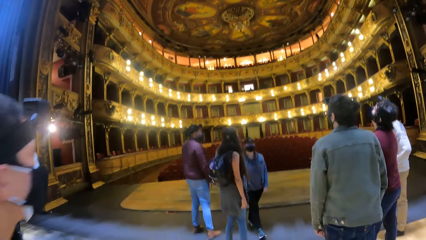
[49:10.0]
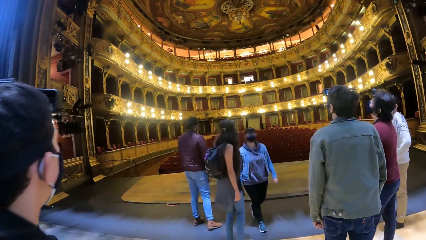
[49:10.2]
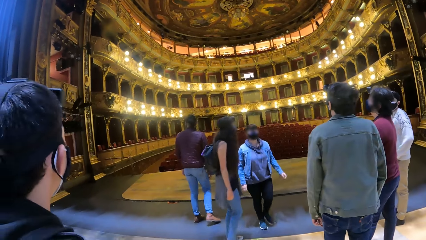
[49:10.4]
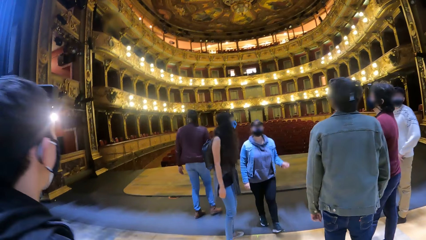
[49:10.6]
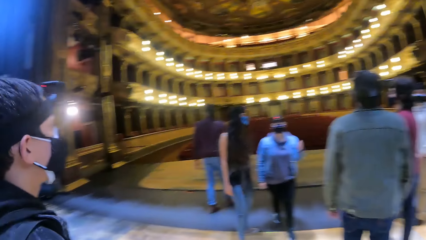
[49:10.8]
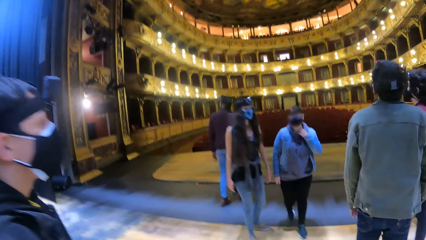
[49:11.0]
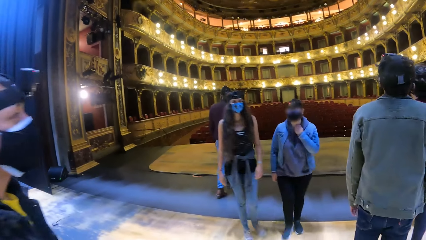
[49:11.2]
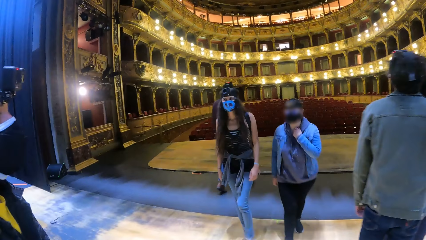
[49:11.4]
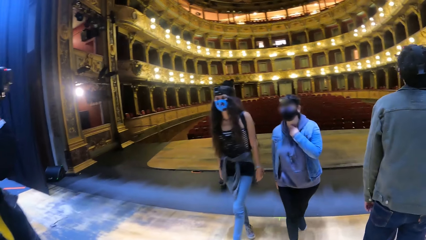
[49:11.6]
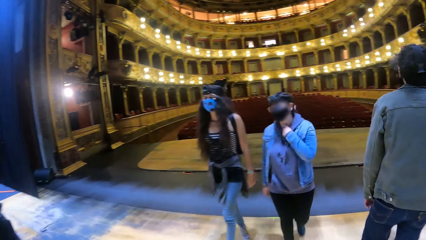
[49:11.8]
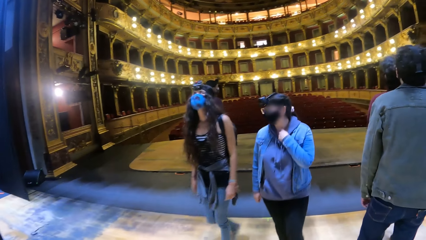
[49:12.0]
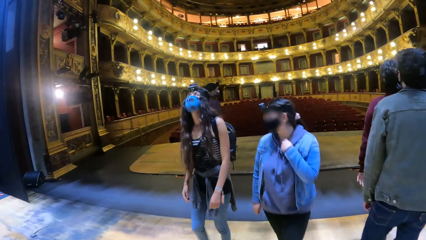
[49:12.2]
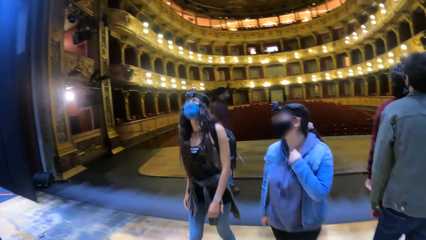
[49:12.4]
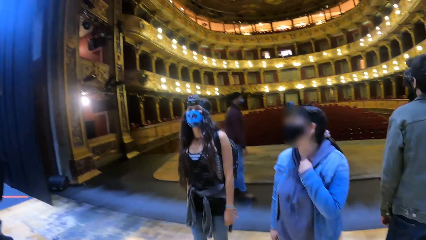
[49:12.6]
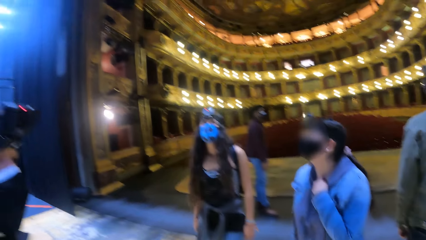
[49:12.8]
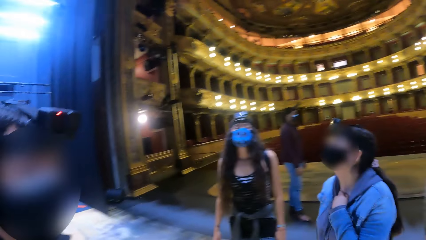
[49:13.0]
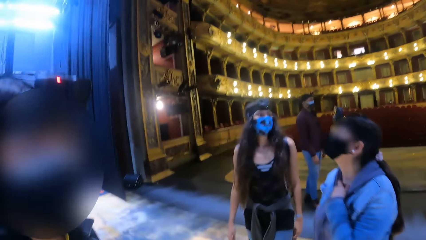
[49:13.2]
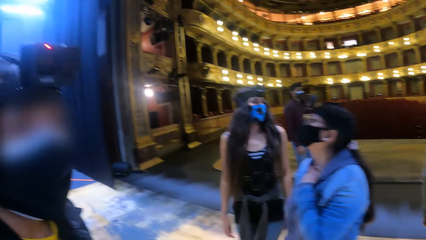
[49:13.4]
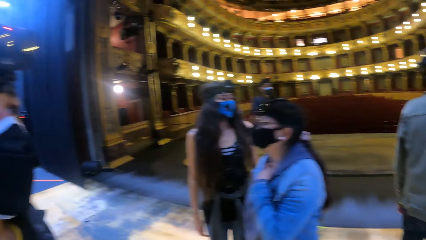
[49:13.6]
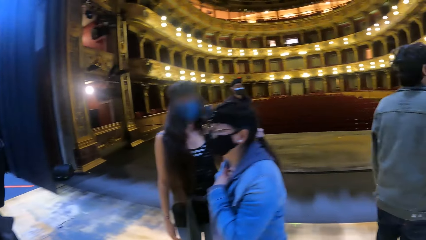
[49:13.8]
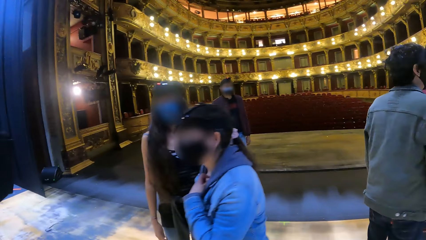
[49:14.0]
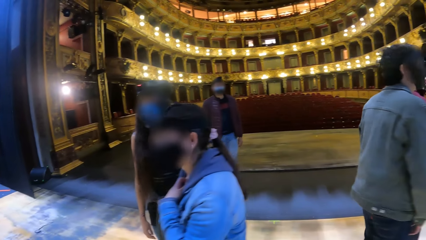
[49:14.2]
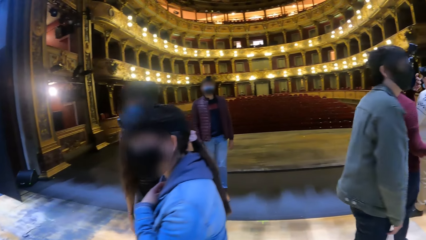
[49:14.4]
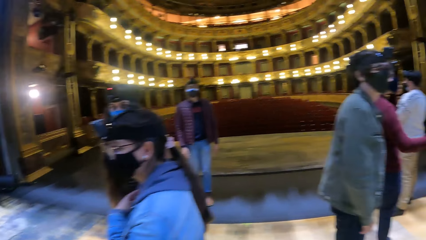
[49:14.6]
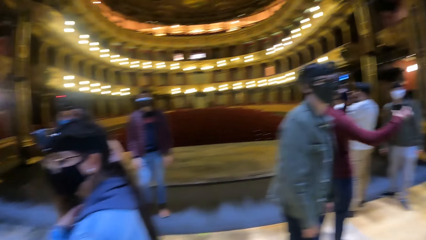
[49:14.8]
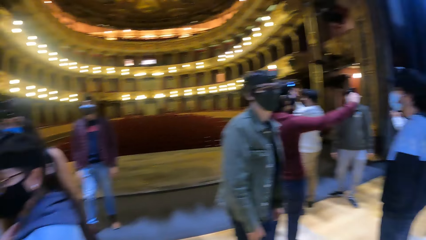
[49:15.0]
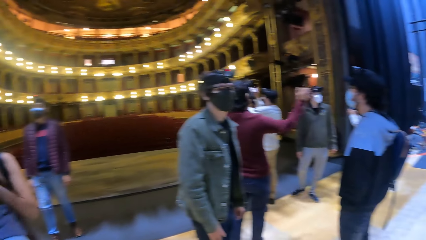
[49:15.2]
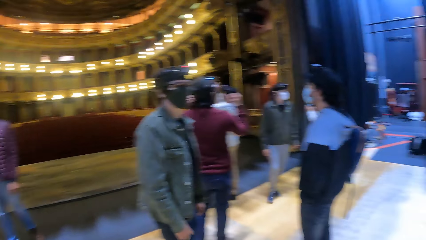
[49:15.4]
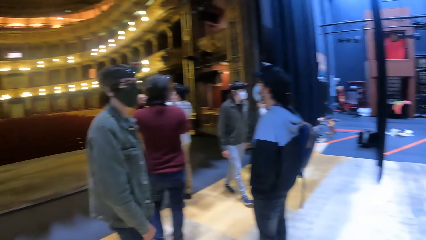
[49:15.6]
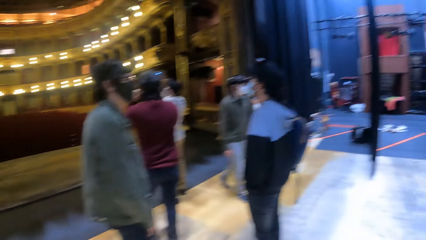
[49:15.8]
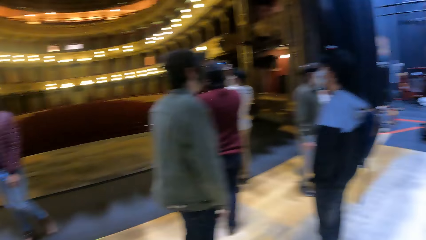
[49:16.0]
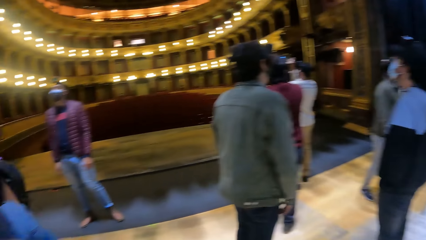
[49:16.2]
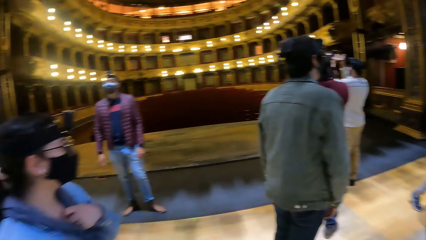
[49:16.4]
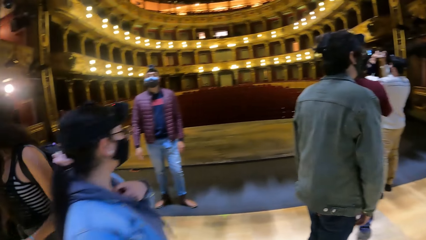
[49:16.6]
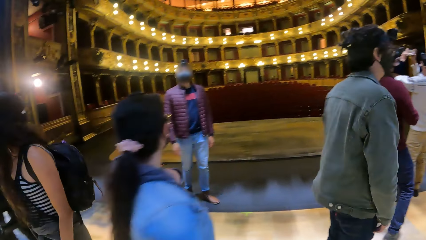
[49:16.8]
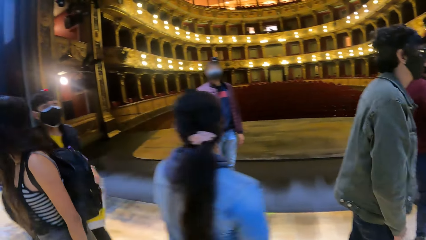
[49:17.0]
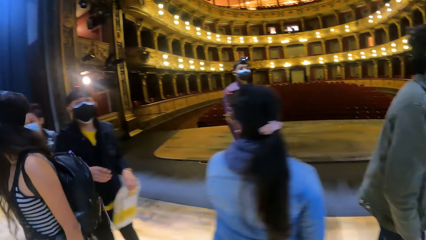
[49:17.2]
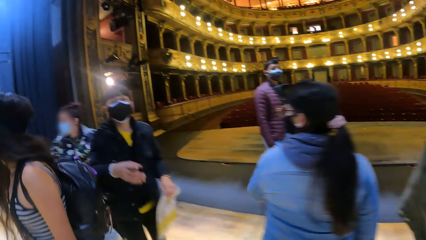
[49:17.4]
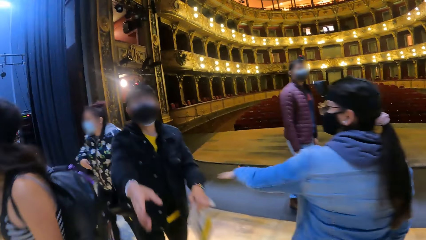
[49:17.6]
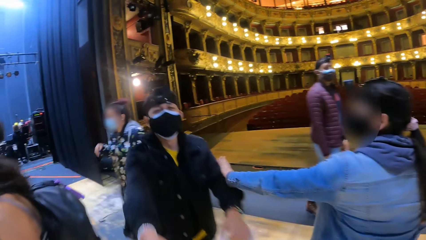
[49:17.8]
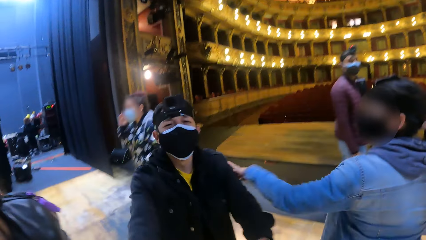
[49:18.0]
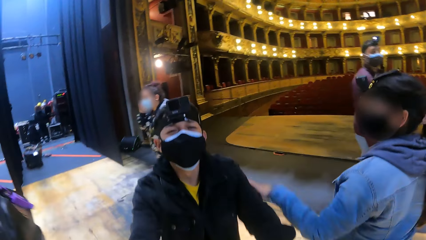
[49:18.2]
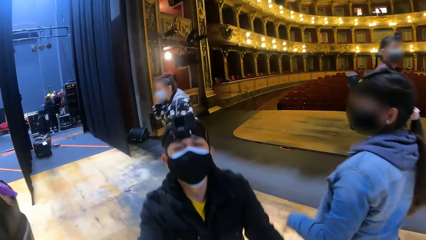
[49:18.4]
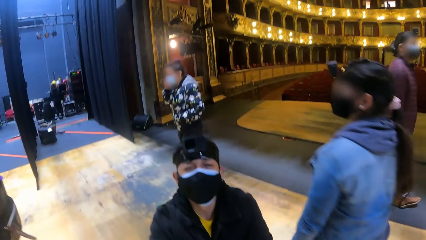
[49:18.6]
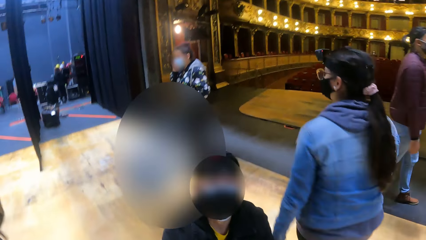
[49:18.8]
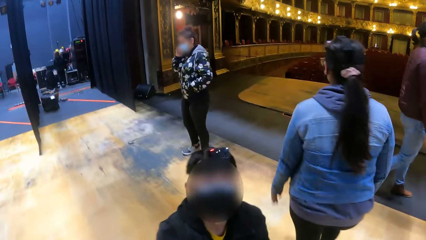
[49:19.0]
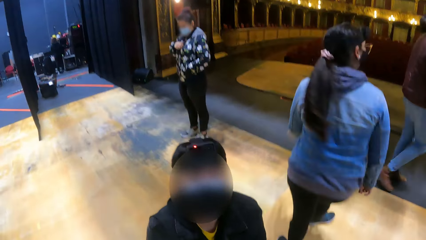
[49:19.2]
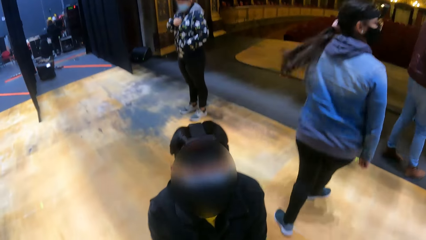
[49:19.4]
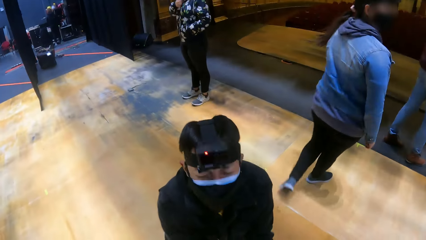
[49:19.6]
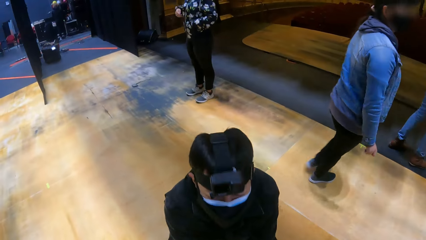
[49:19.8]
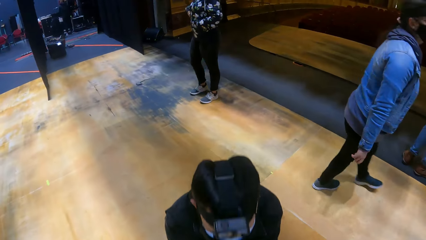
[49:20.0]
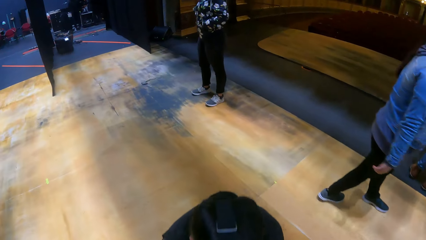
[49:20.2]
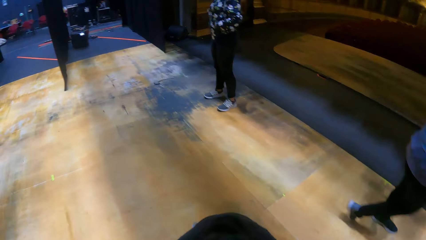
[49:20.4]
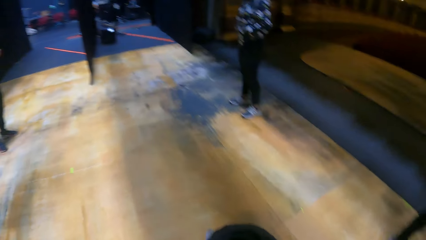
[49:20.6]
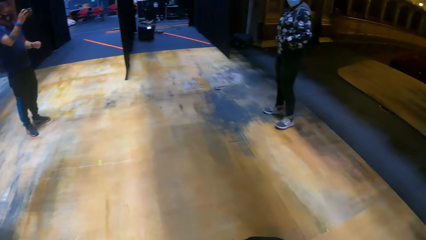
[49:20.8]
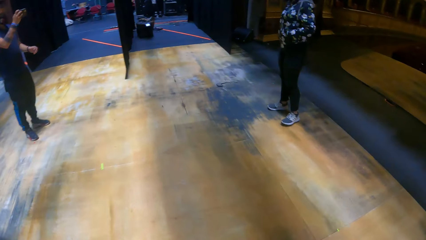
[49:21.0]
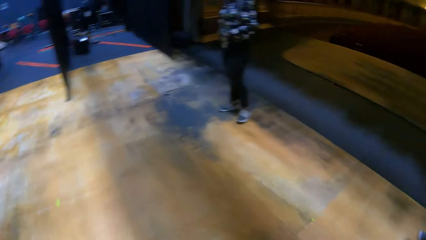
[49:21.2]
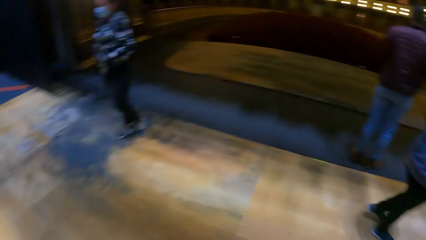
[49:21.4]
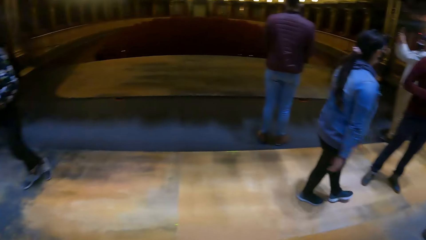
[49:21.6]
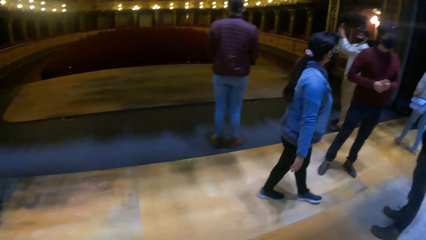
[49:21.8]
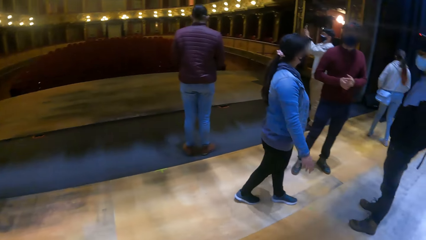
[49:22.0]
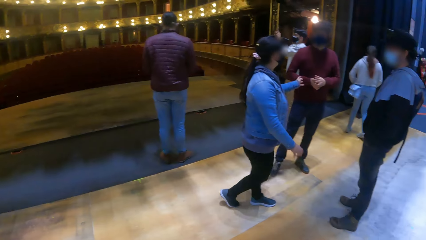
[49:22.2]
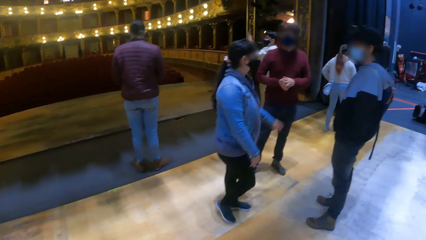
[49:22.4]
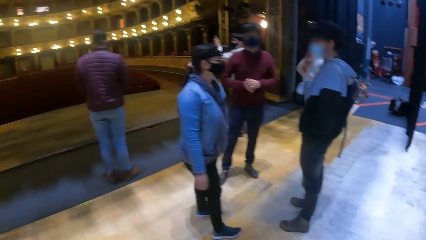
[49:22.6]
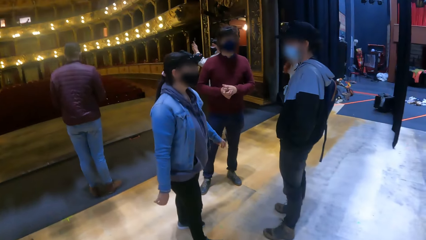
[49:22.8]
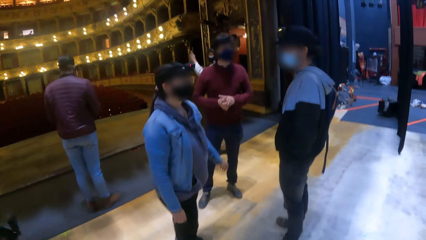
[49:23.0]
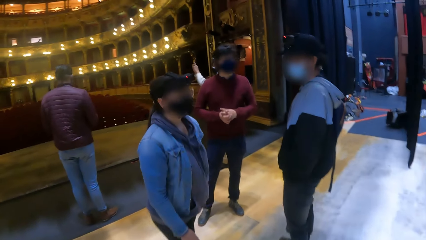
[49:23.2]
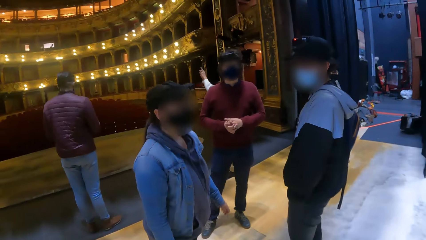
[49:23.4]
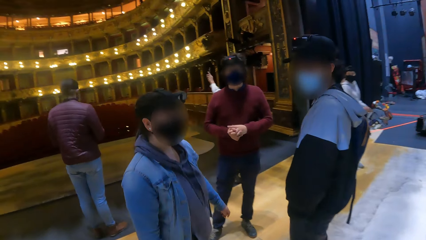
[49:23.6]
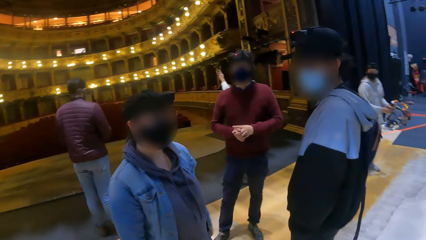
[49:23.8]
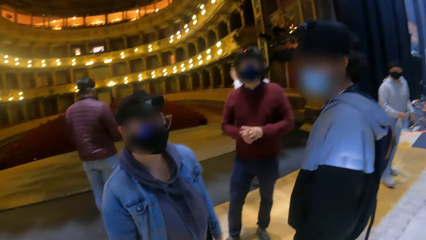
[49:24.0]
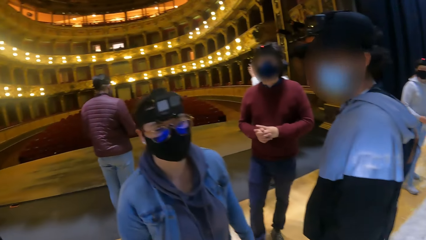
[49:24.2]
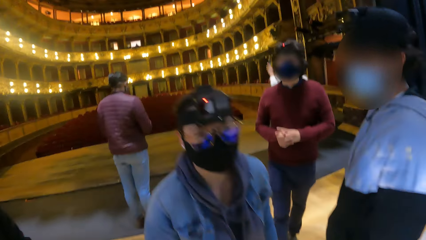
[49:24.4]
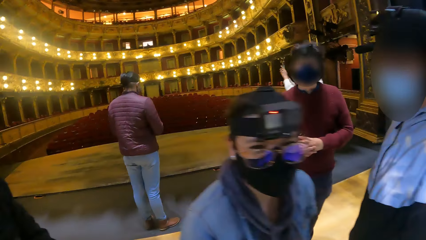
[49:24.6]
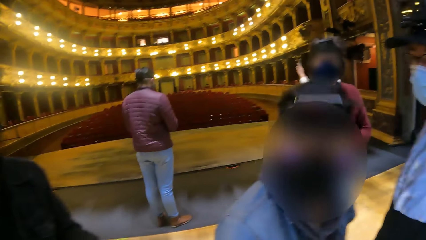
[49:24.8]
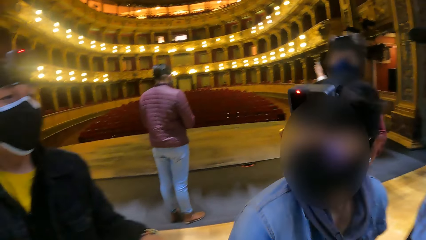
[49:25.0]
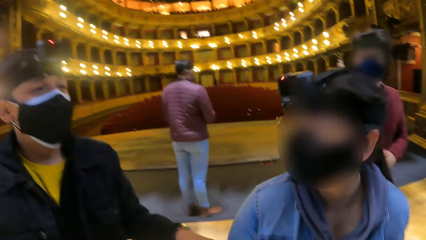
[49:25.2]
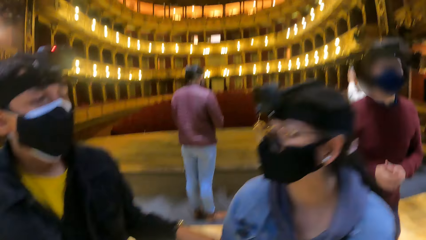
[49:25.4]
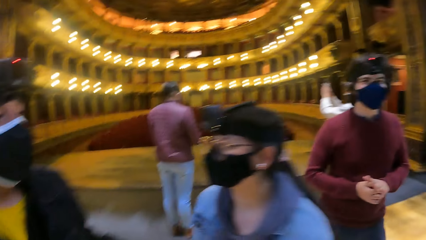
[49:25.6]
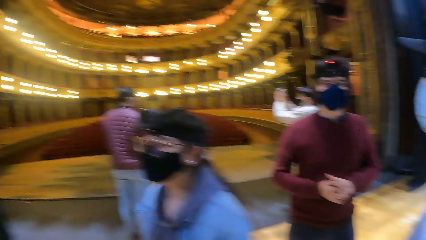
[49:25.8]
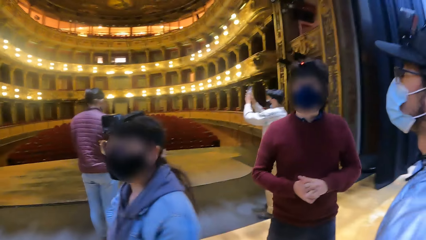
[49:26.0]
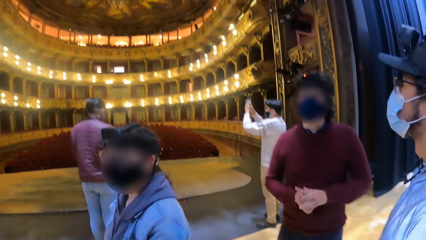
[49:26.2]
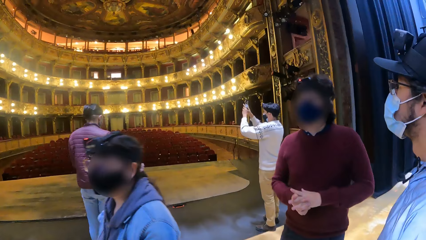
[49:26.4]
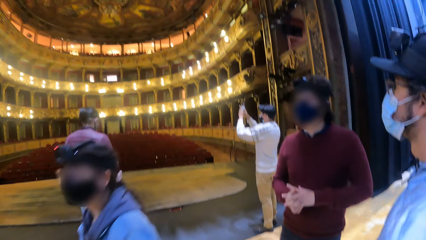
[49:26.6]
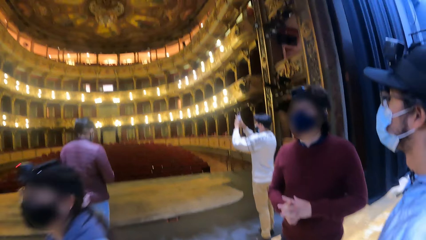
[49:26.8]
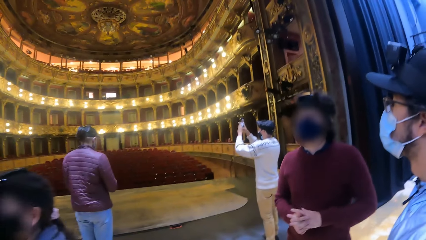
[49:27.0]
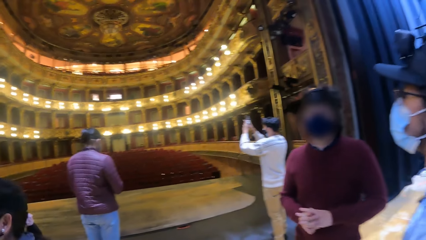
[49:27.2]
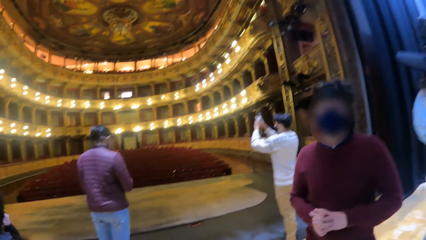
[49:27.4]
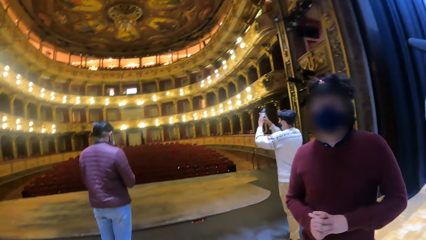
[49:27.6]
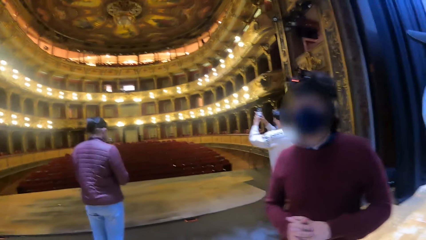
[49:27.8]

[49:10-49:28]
The camera wearer looks around. A woman touches her shirt with her left hand. Another woman touches her face with her right hand. A man interacts with the camera wearer. The man kneels on the floor. The first woman interacts with another man and a third man. The camera wearer looks around. The first man interacts with the third man, the second man and the camera wearer.
